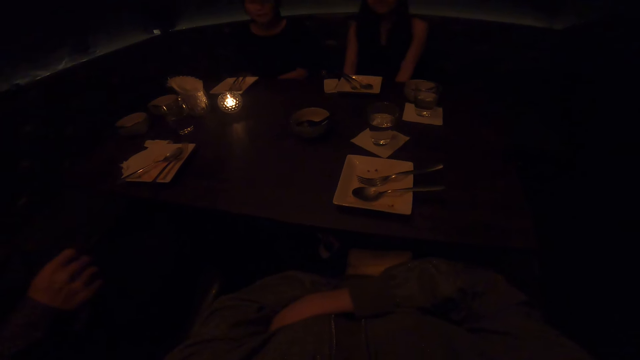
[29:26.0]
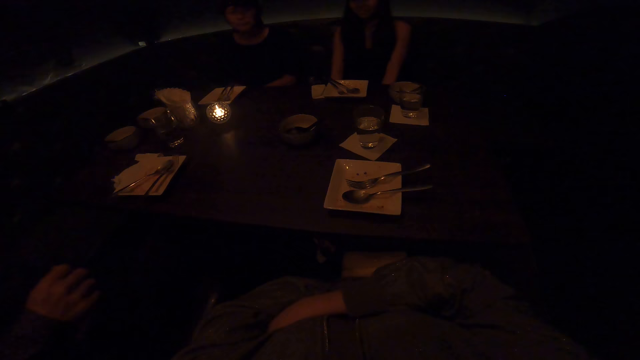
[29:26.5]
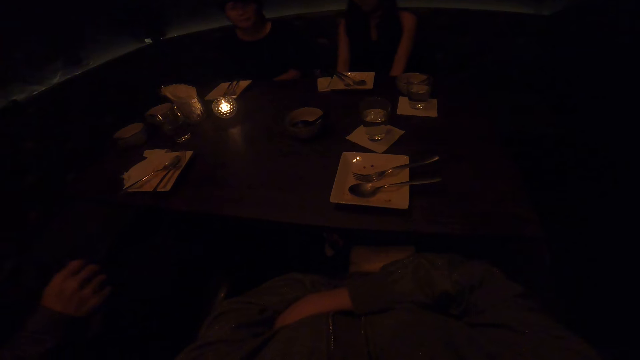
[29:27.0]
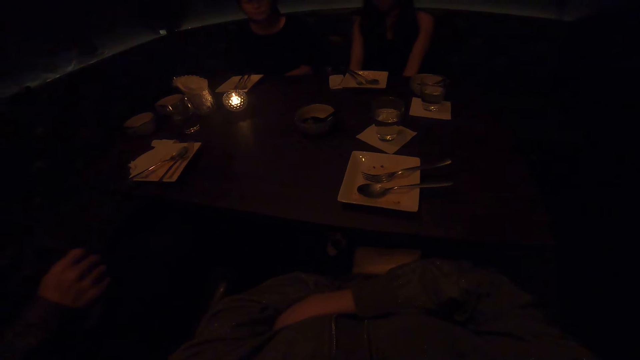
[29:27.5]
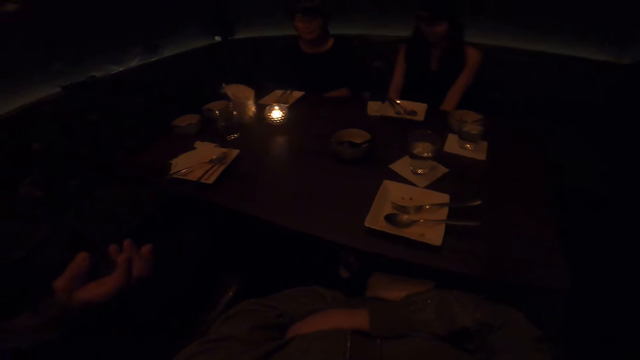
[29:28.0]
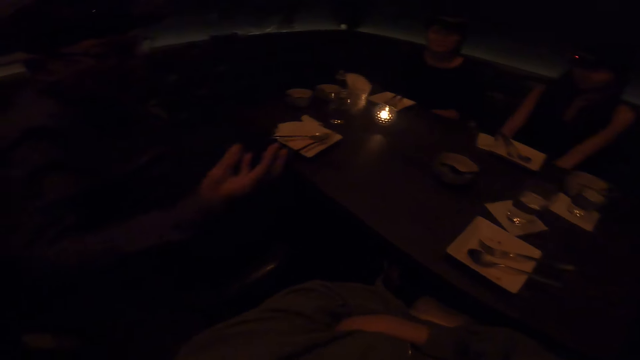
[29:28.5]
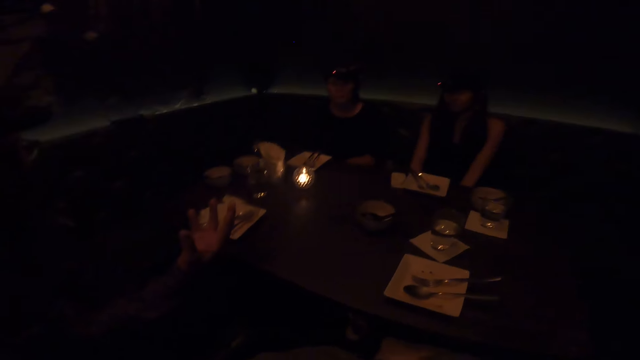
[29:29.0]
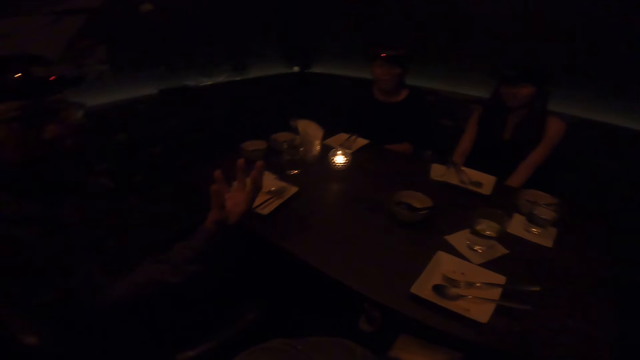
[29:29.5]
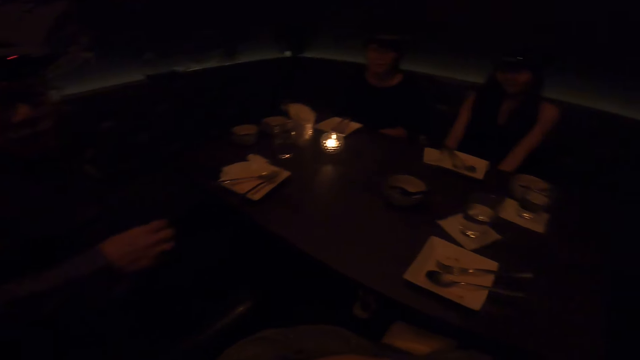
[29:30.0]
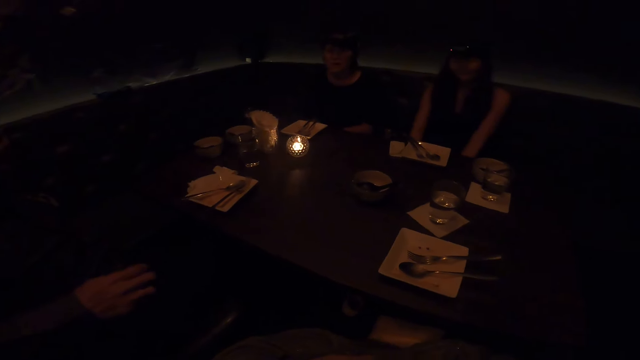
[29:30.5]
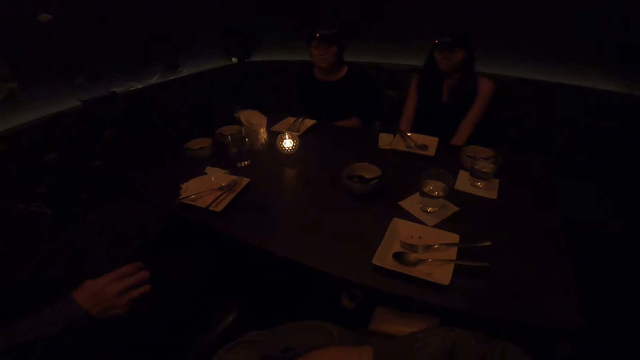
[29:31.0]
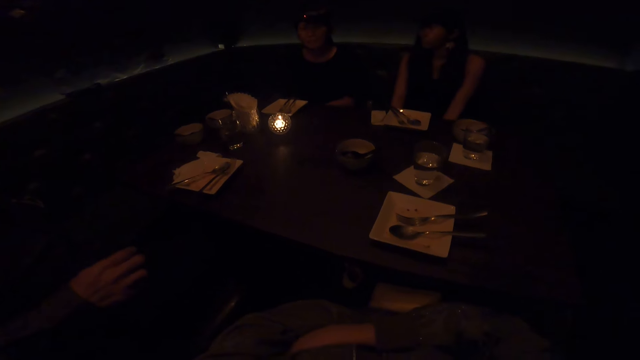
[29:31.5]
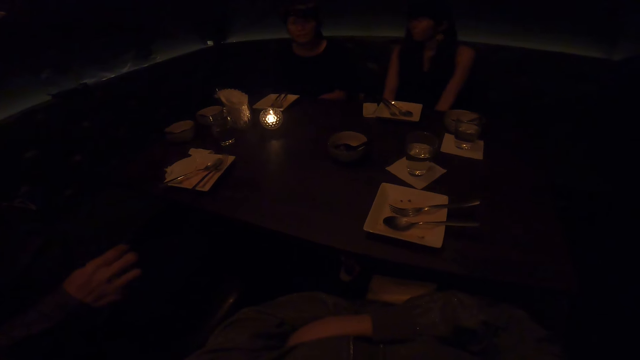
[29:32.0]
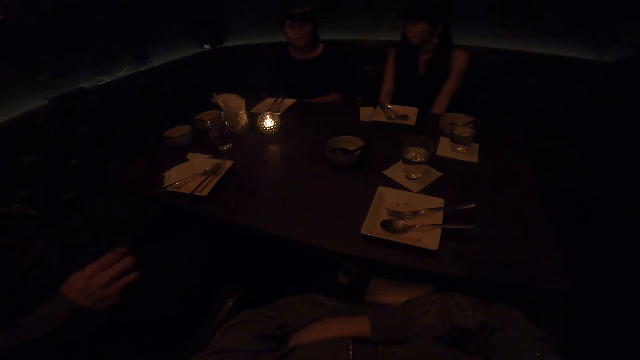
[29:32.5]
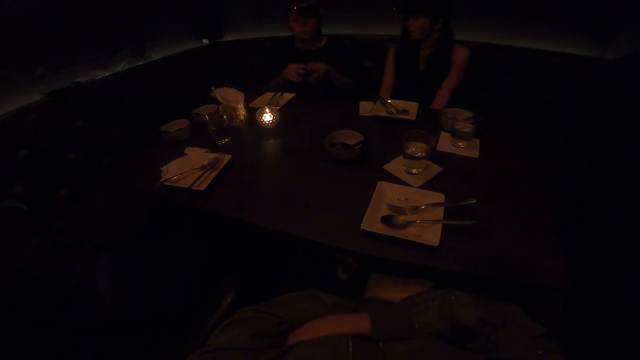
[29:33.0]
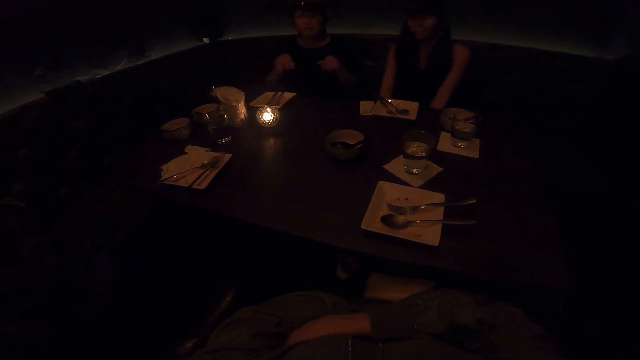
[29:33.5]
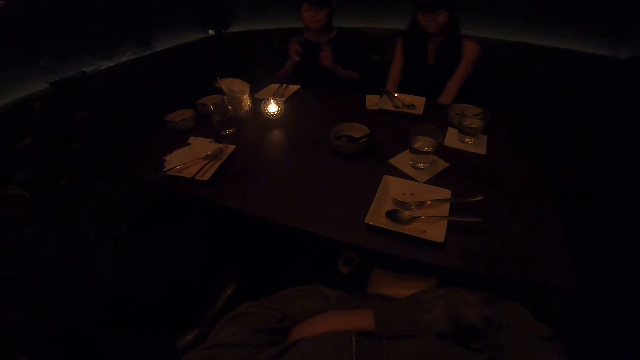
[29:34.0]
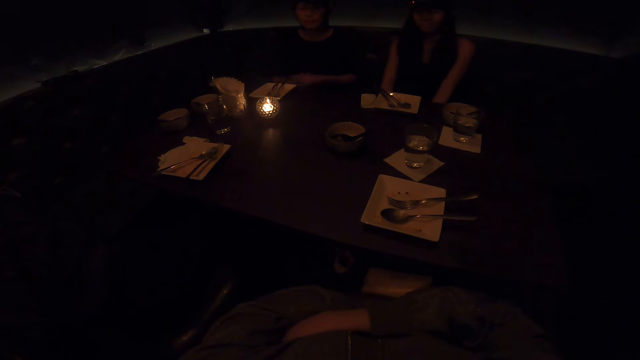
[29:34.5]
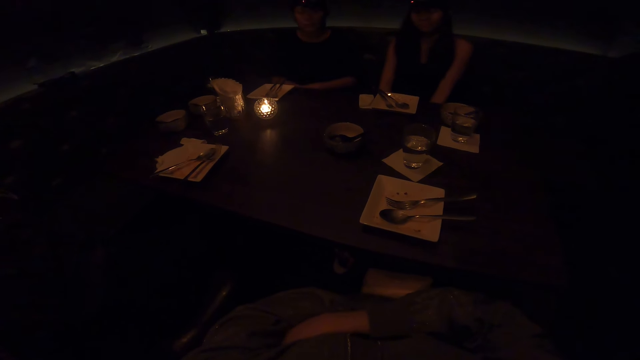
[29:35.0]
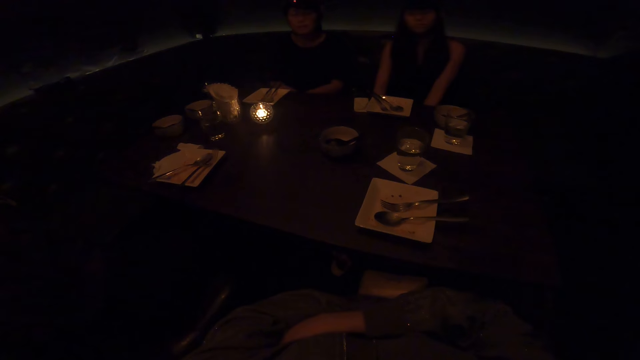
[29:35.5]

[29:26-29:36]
A man interacts with the camera wearer. A woman interacts with the camera wearer.

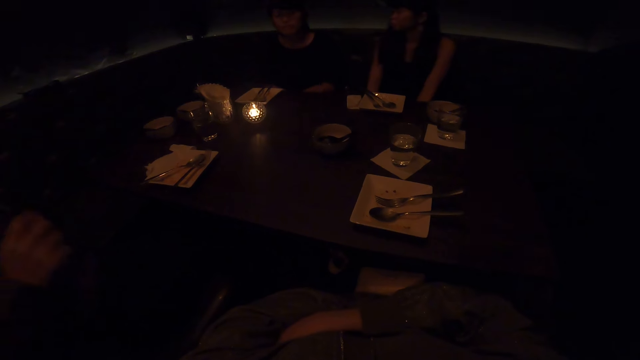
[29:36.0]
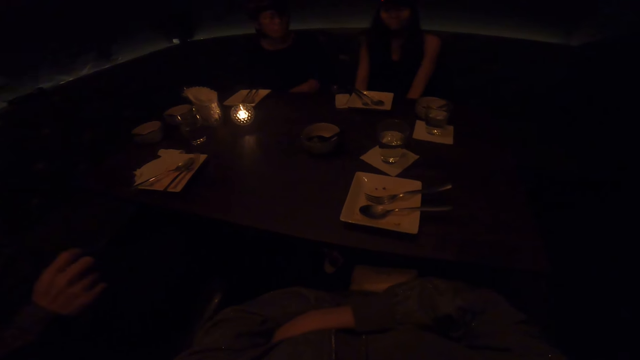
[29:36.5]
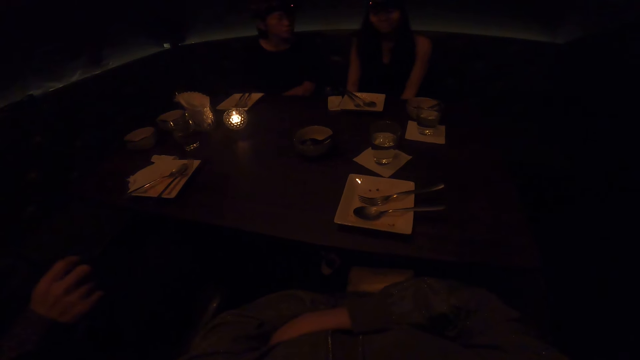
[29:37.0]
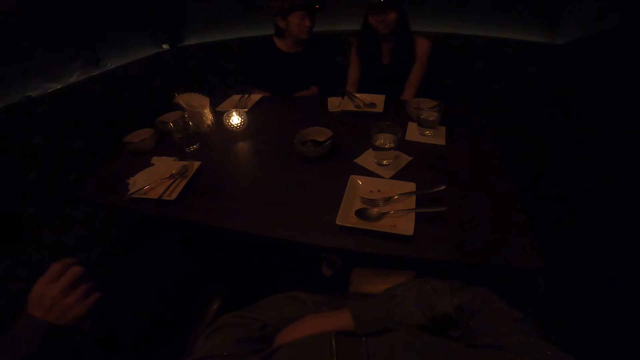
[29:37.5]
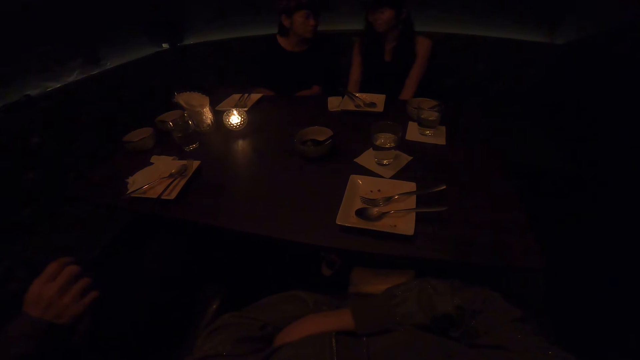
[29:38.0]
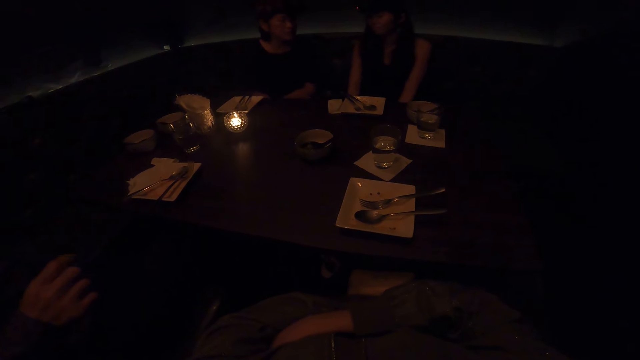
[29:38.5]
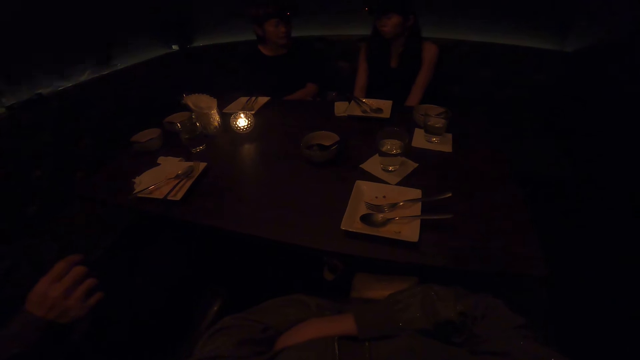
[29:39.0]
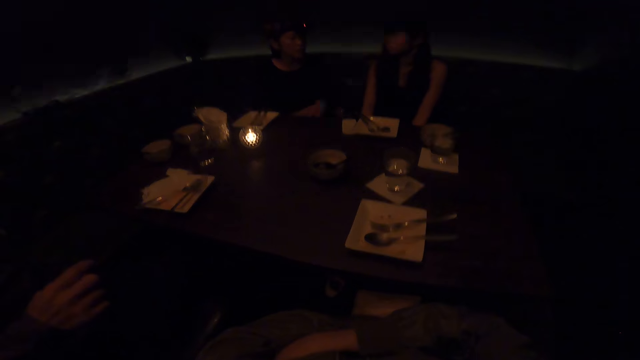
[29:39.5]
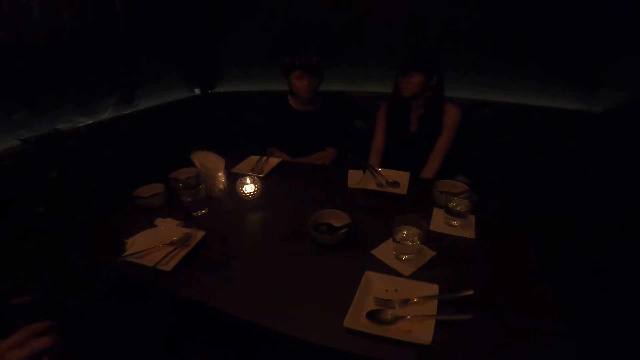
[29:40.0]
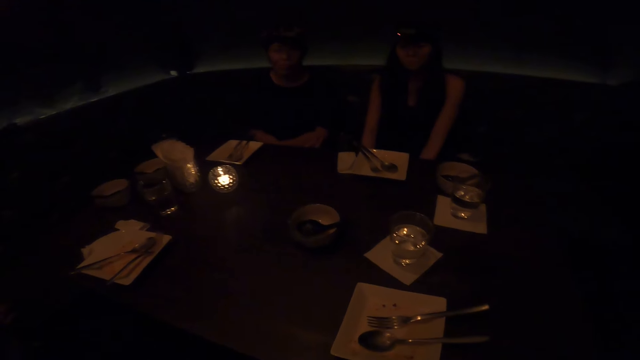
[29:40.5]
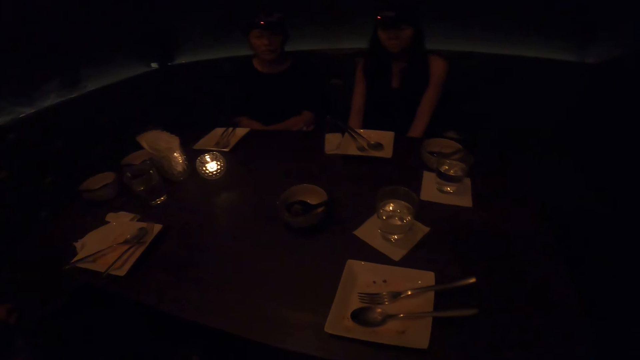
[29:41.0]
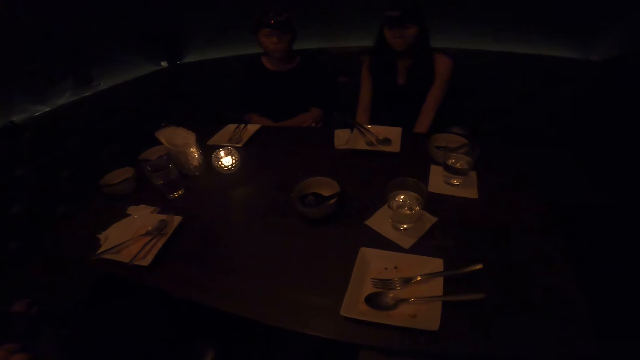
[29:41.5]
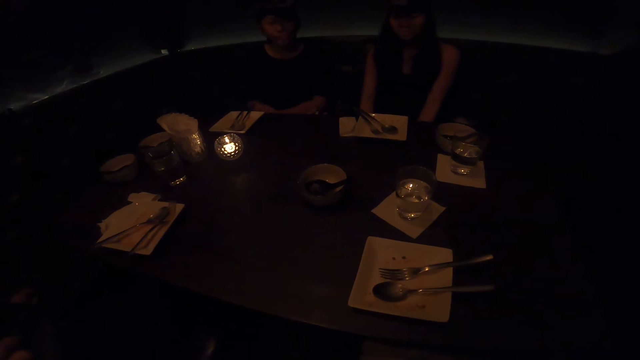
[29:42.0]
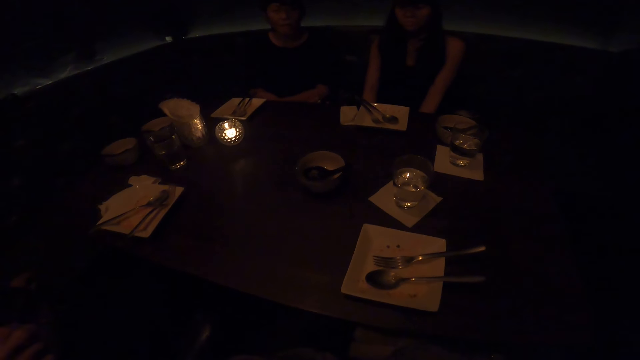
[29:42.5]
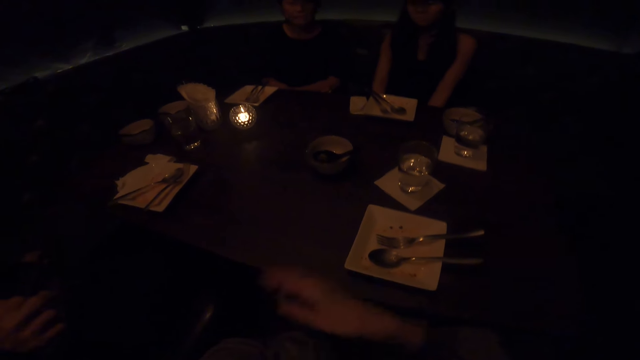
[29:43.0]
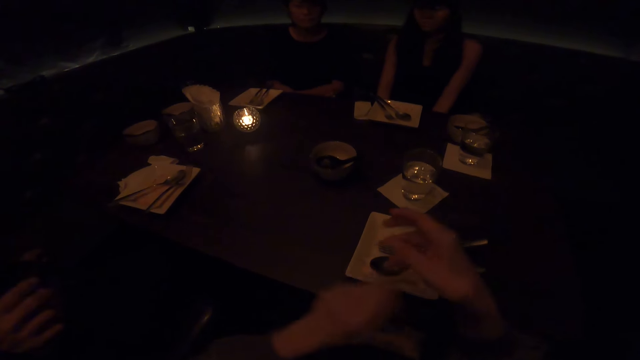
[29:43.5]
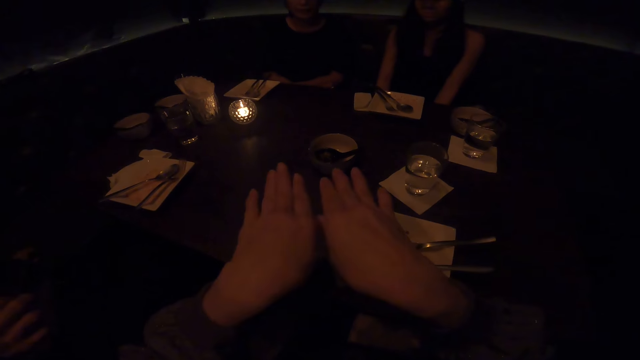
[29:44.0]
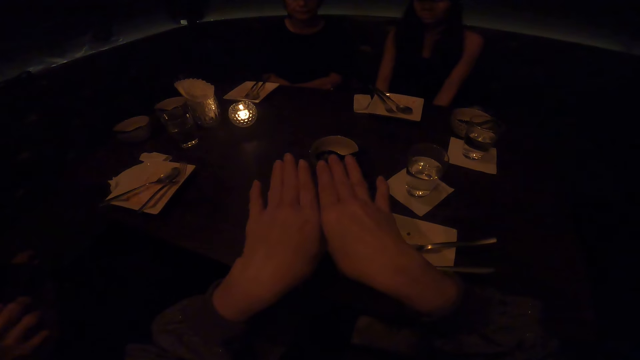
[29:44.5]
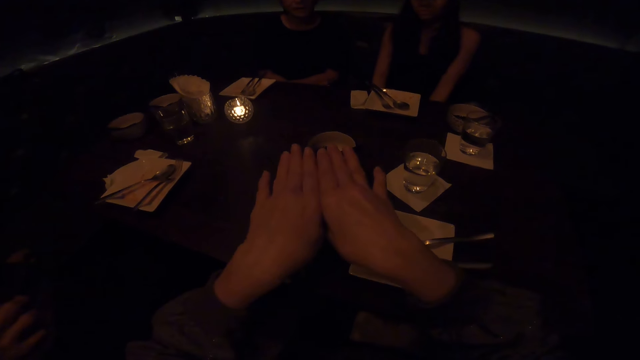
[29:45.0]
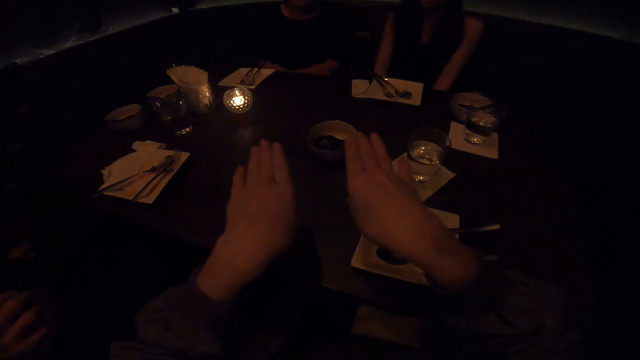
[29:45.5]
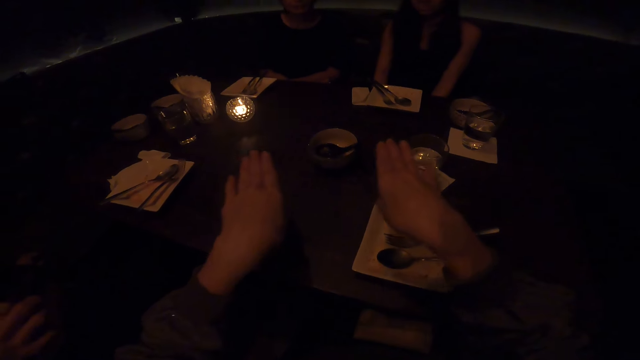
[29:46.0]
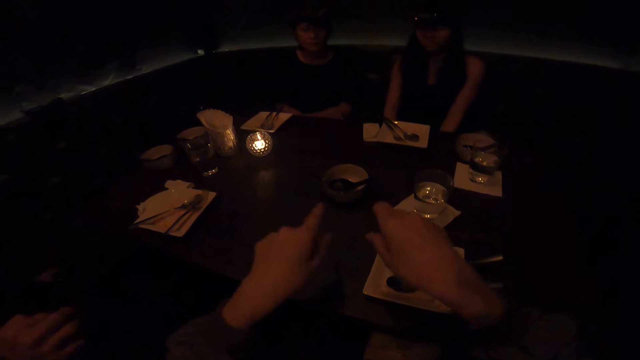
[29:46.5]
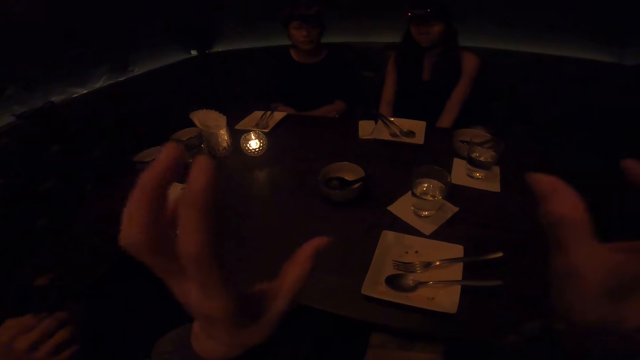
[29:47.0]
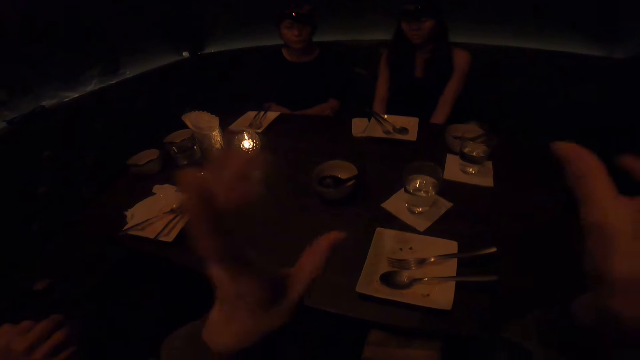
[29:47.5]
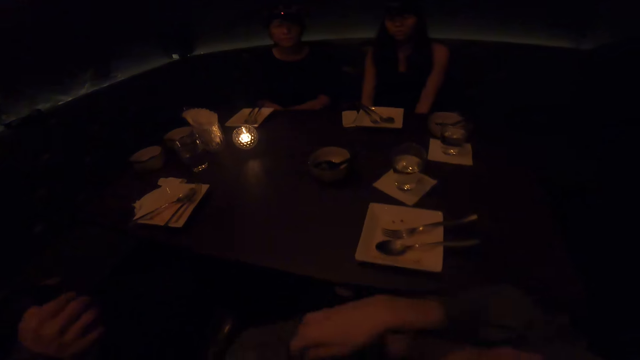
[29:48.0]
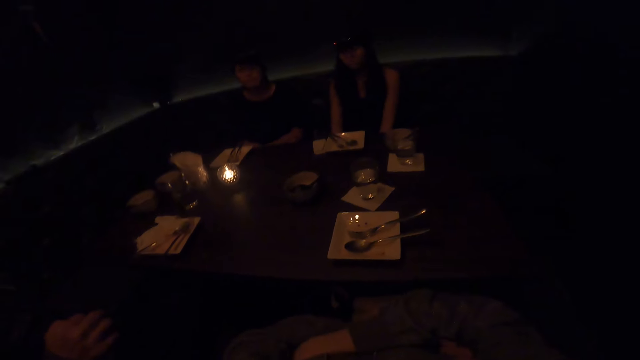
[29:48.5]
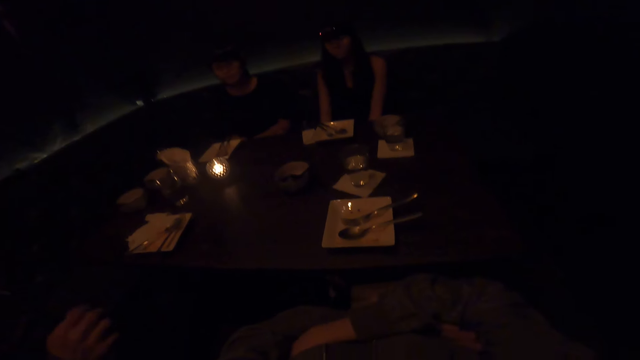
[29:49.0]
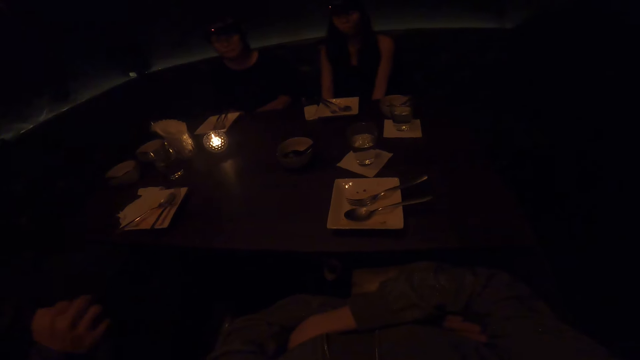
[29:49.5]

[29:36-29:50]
A woman interacts with another woman. The camera wearer interacts with the first woman.
